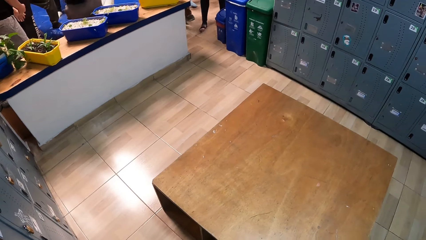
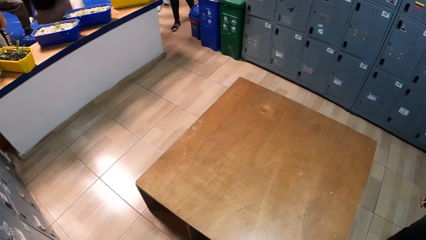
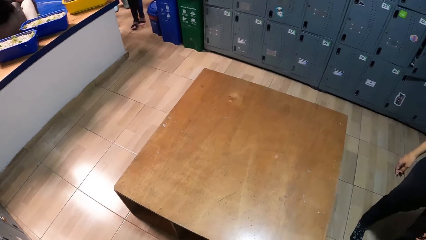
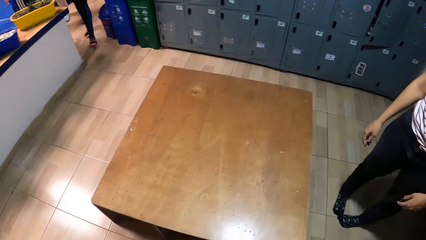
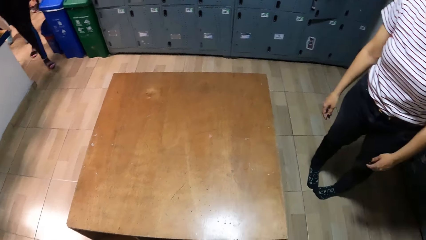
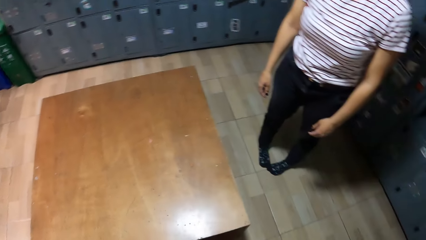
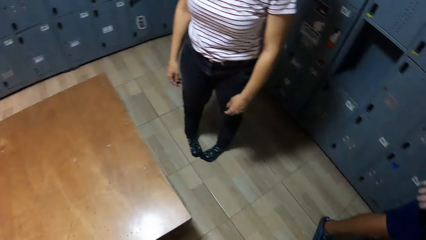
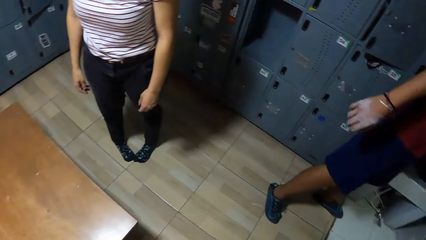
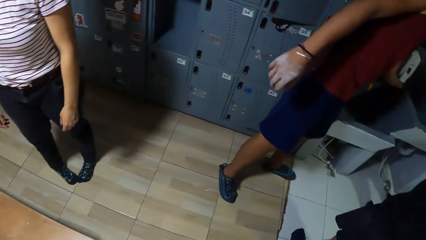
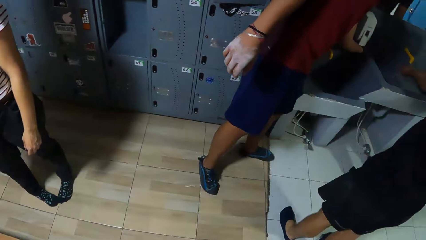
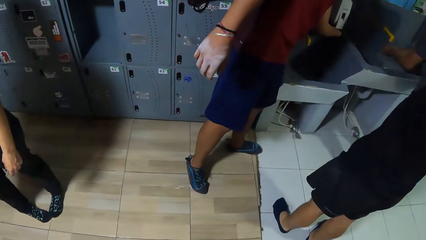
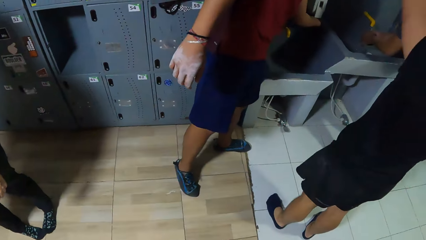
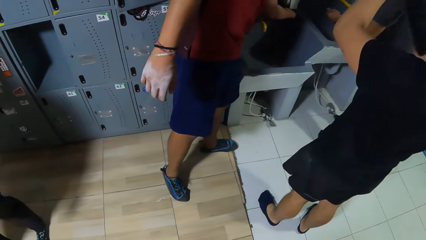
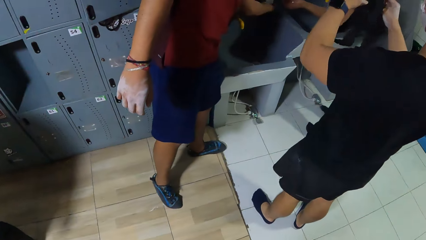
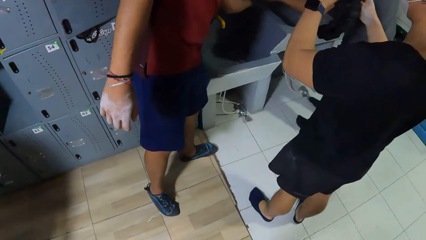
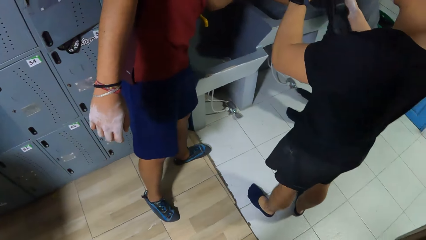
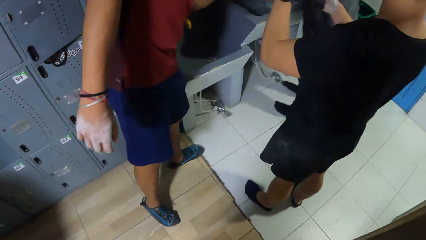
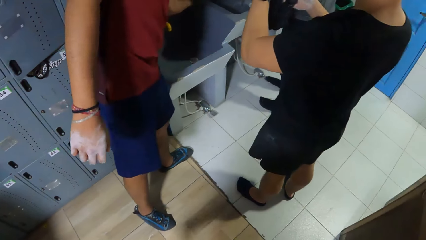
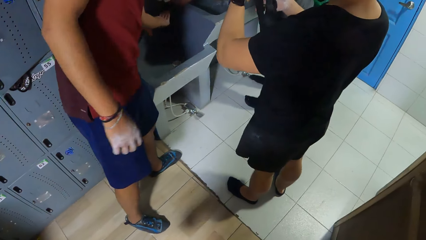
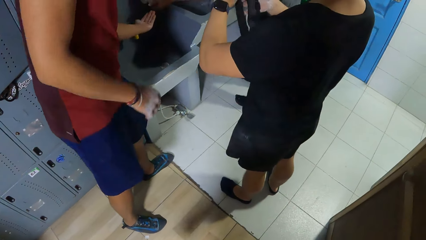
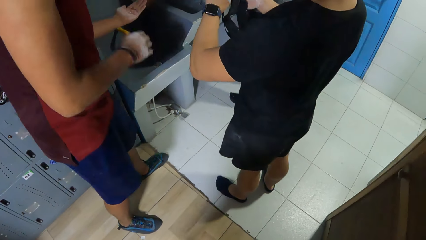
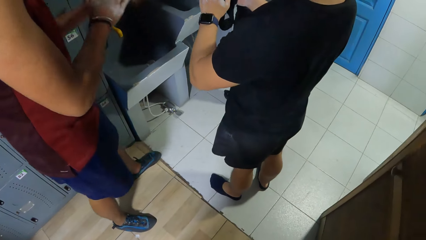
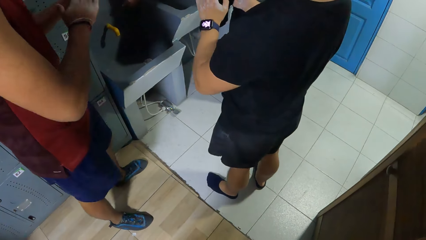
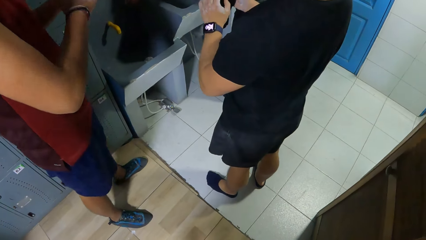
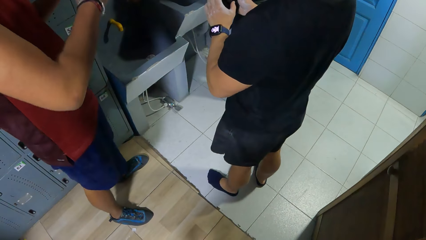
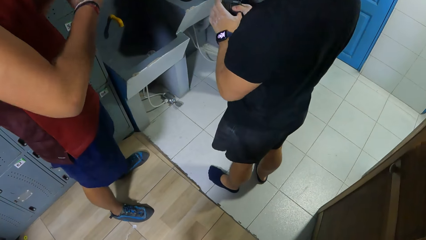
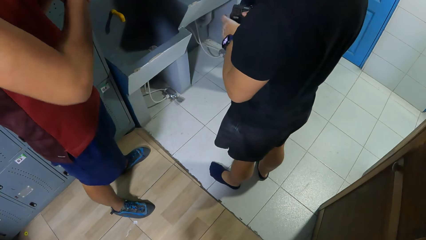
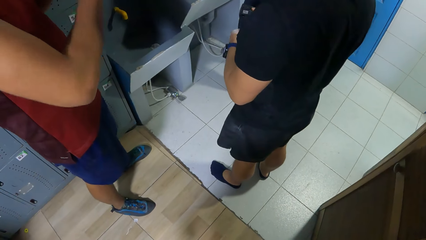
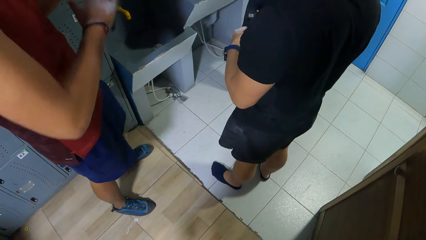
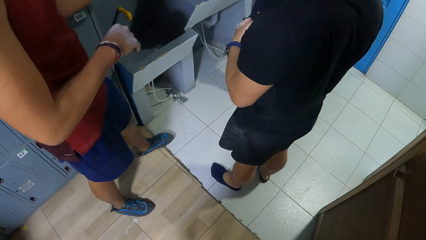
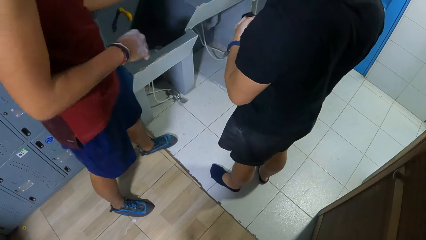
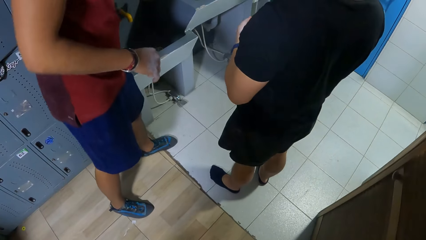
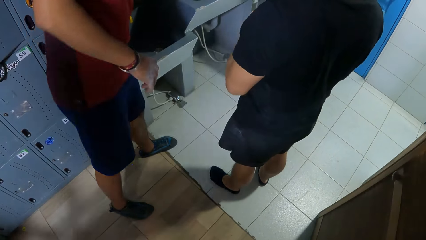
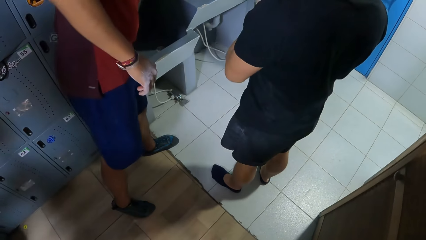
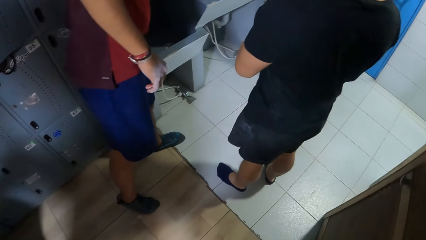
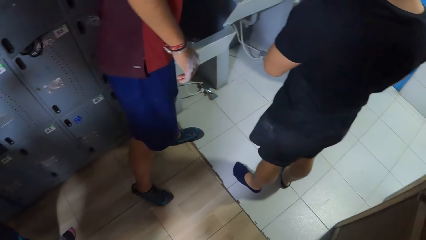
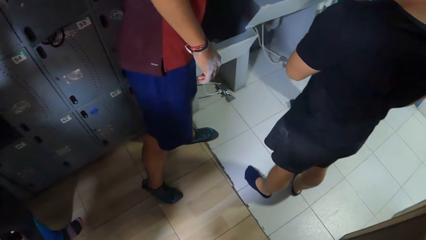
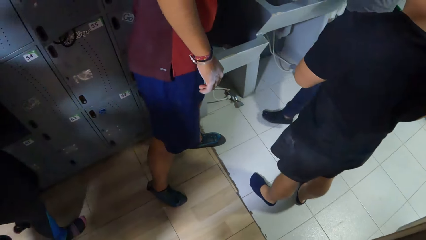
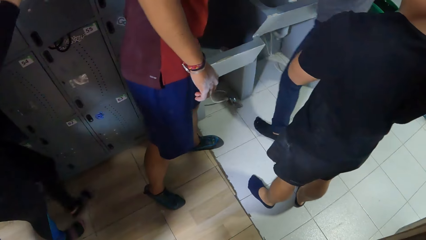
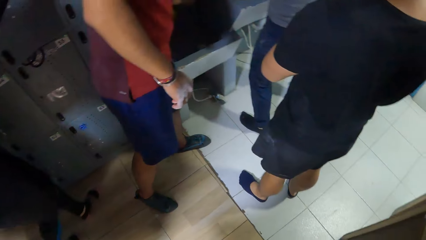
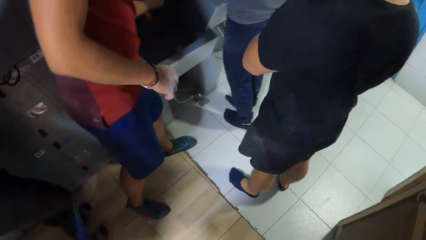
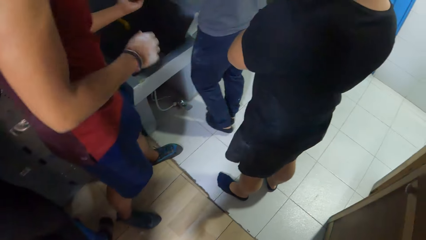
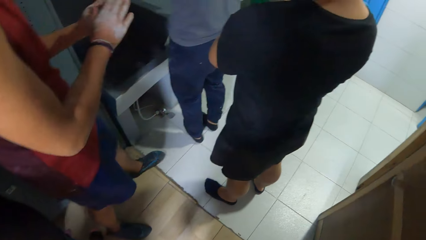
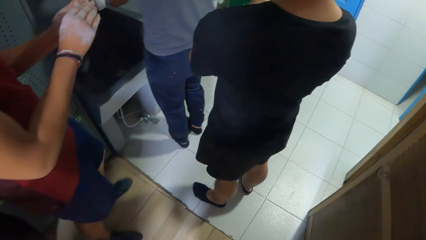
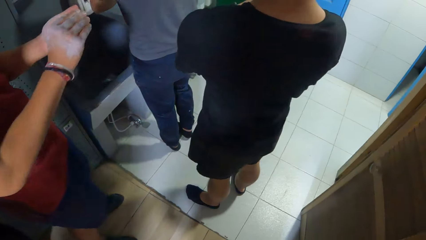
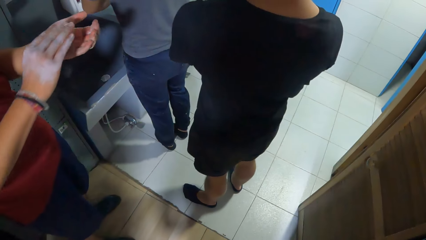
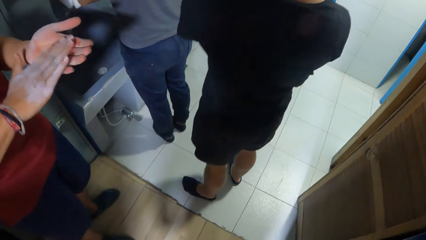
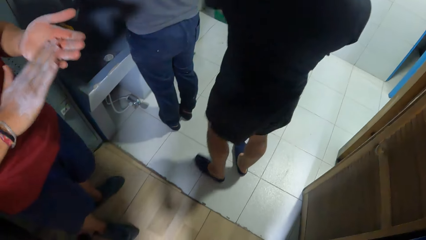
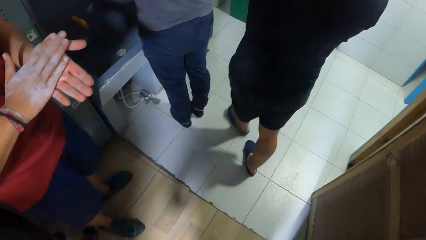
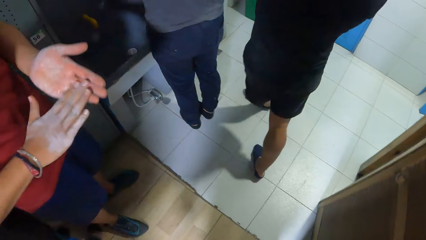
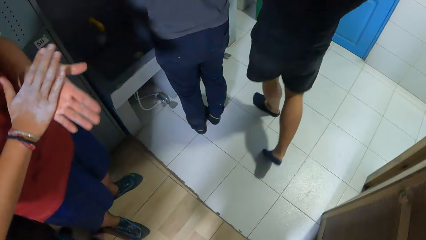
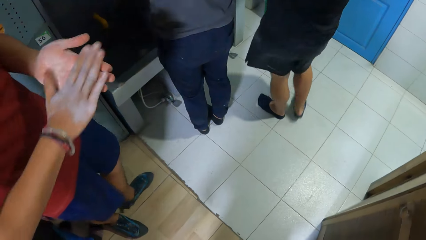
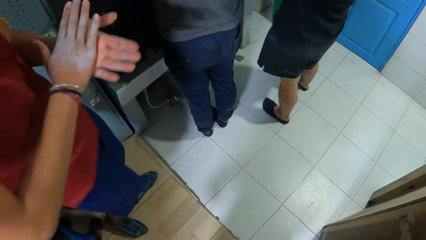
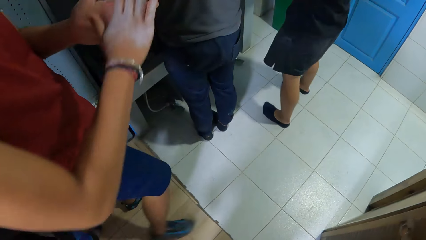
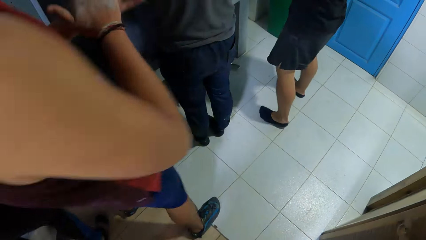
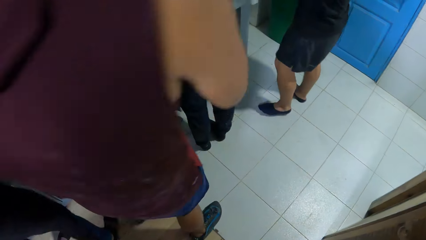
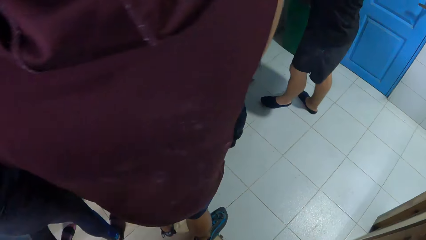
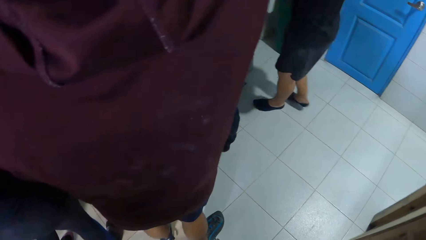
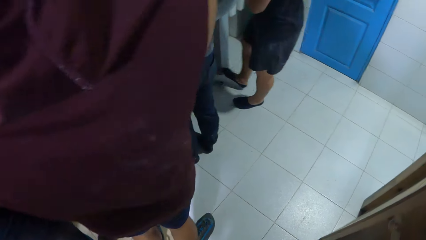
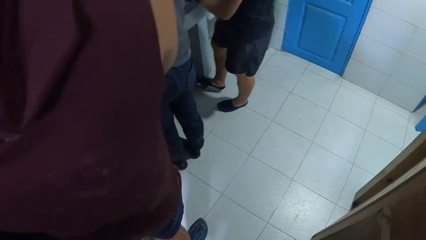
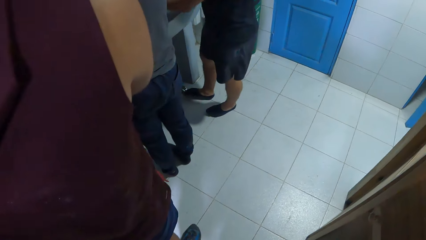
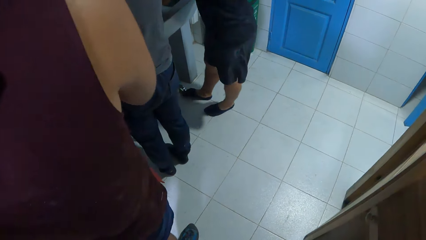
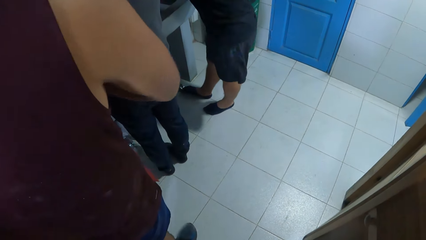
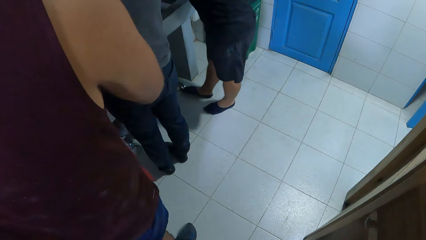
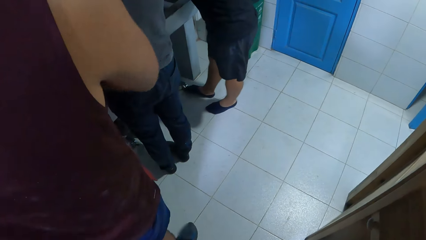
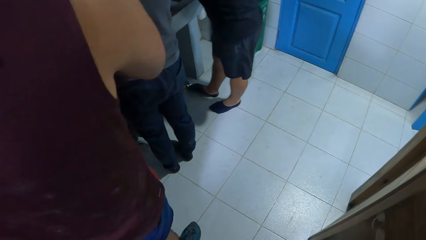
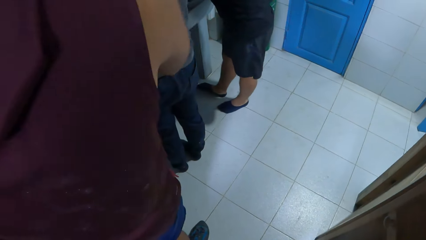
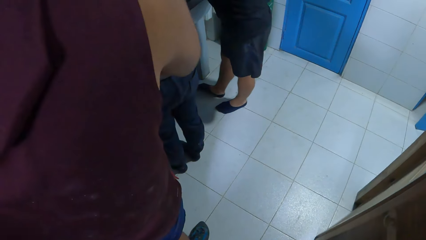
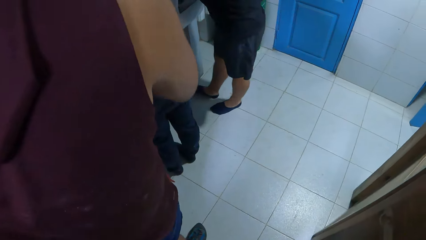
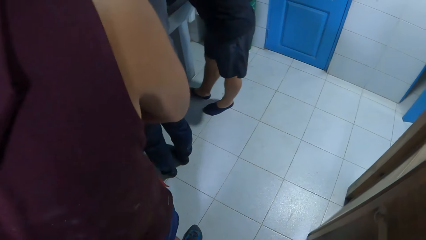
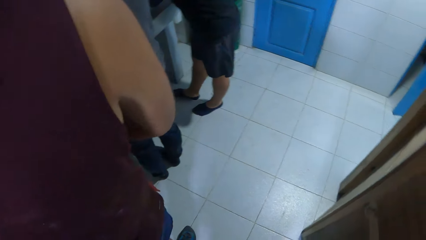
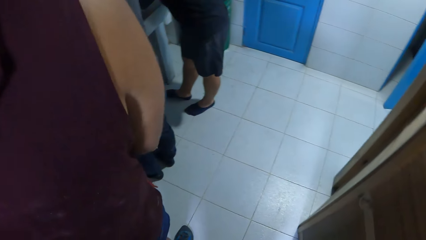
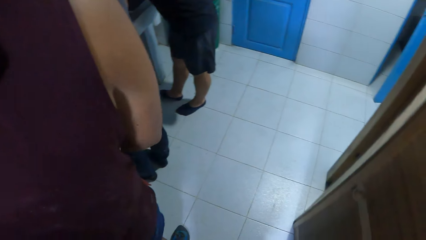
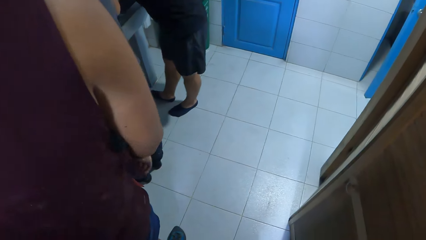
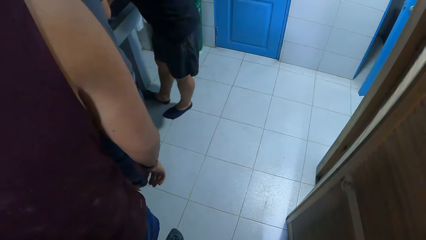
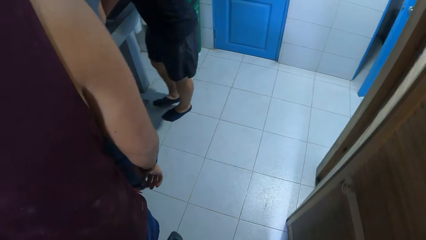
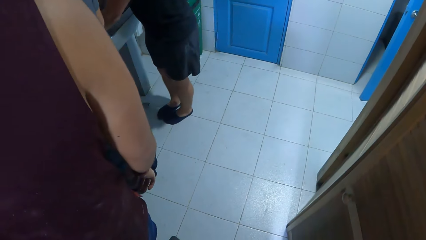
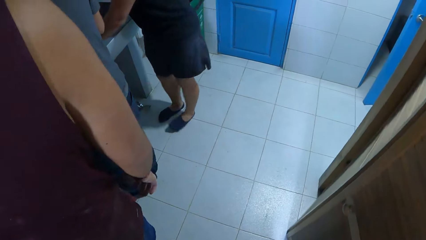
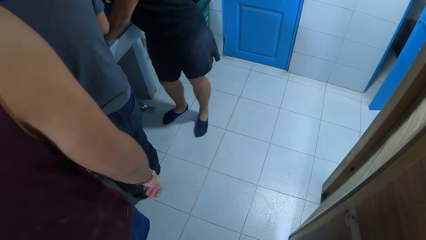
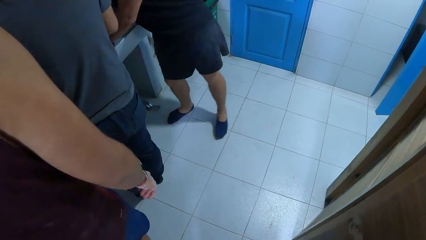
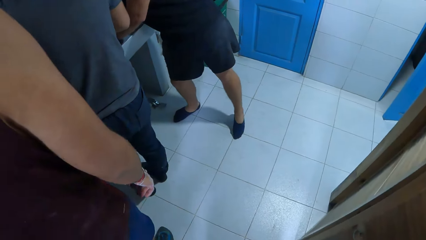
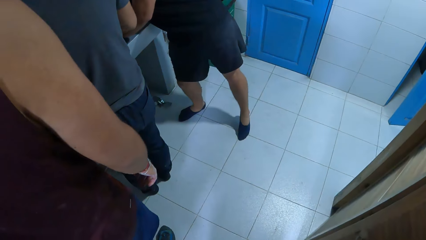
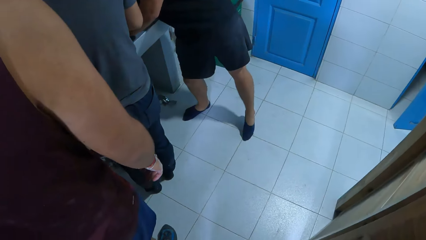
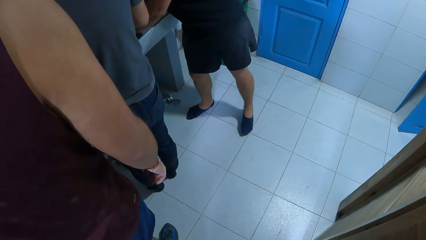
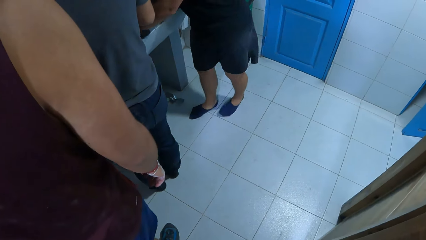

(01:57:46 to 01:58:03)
A man applies soap to his left hand. The man rubs his palms together. The man applies chalk to his left hand. Another man applies chalk to his right hand. The first man rubs his palms together.
